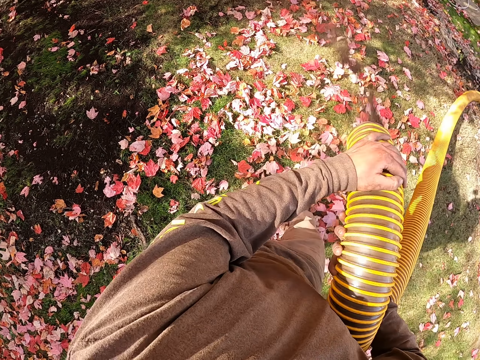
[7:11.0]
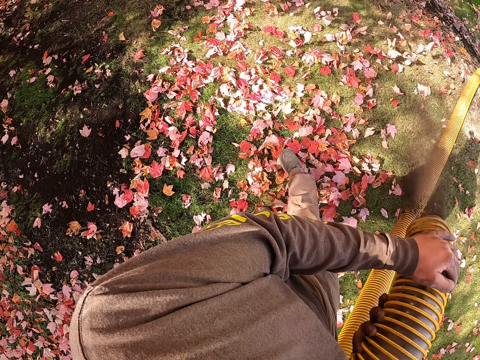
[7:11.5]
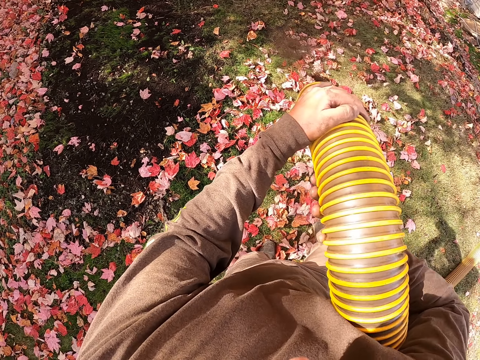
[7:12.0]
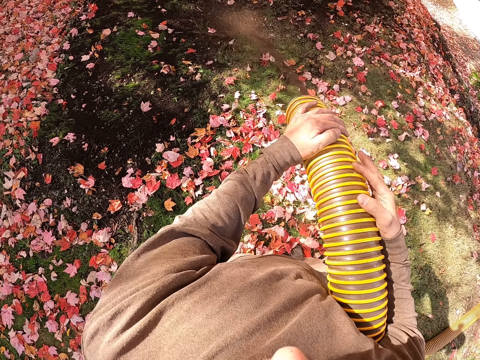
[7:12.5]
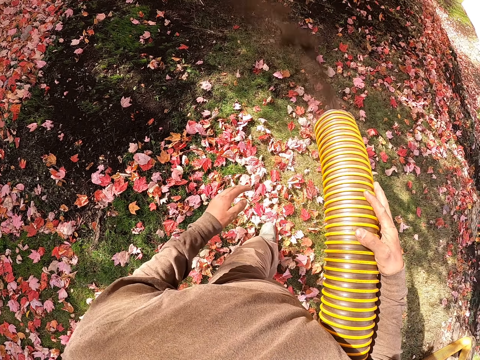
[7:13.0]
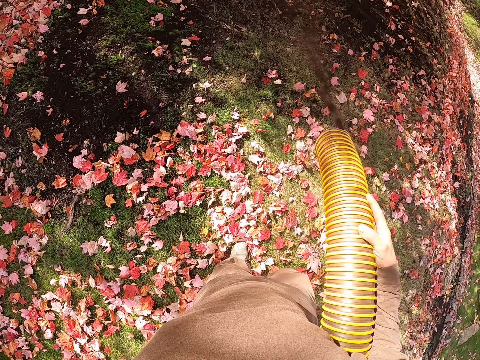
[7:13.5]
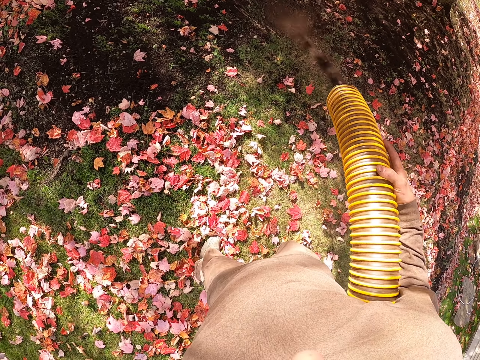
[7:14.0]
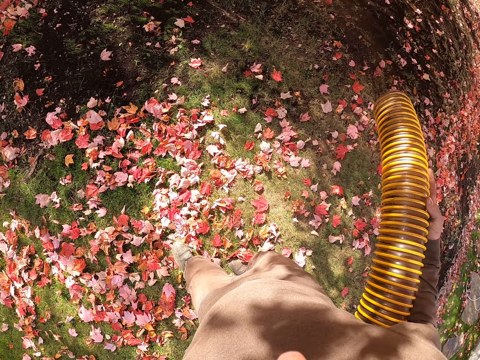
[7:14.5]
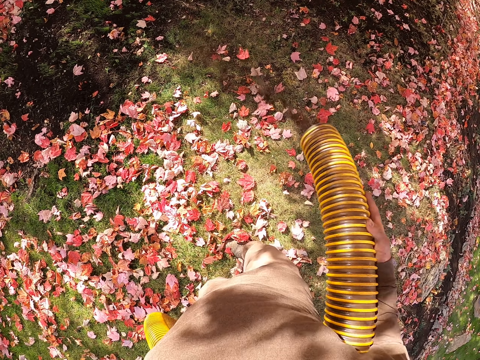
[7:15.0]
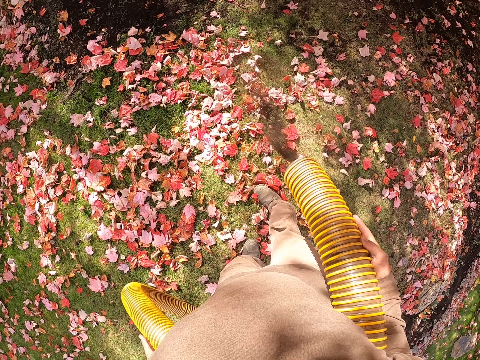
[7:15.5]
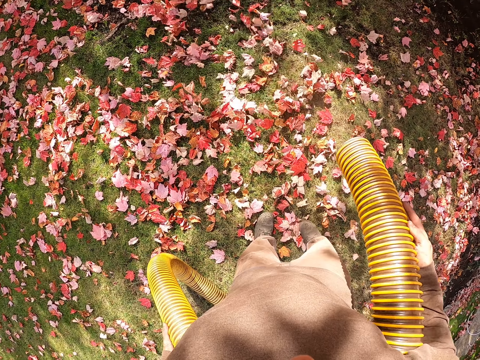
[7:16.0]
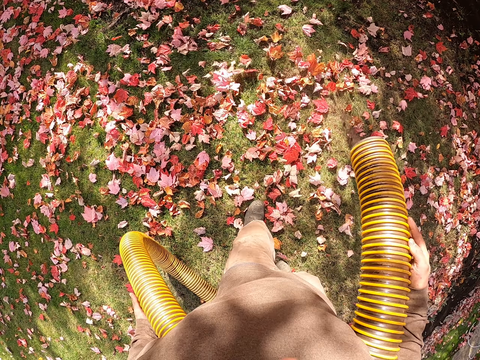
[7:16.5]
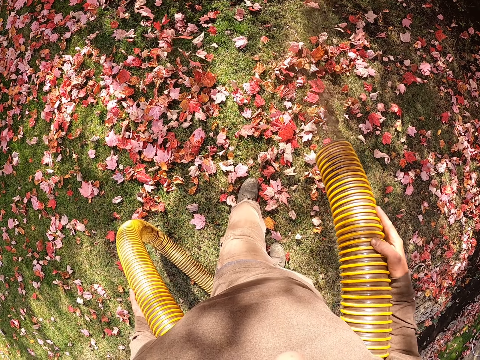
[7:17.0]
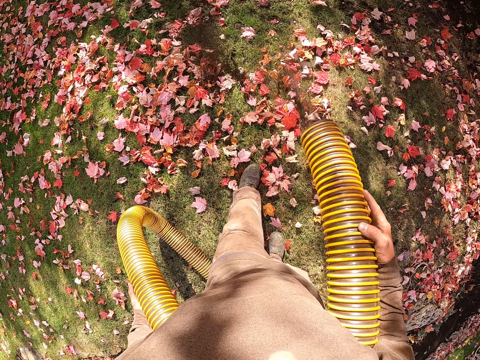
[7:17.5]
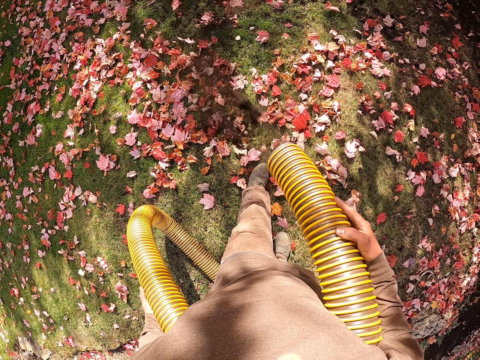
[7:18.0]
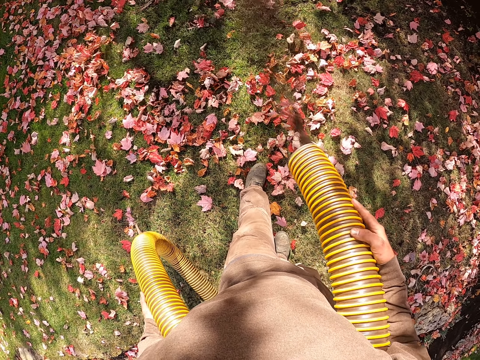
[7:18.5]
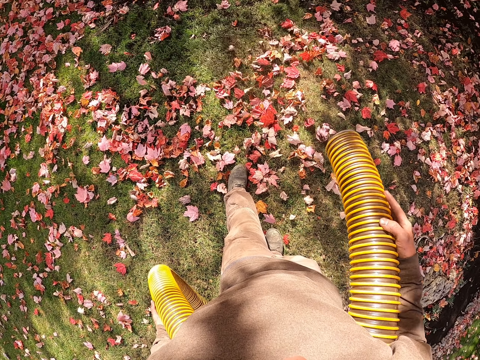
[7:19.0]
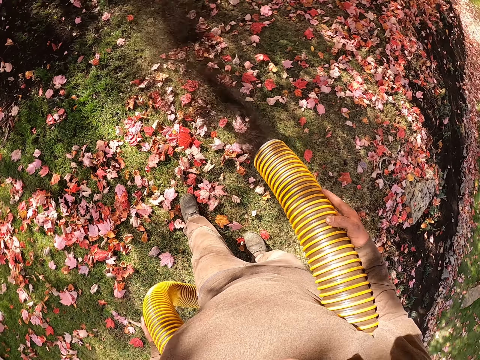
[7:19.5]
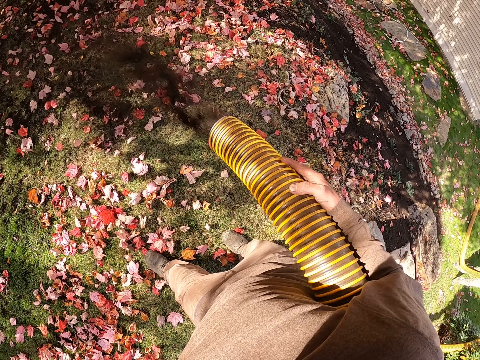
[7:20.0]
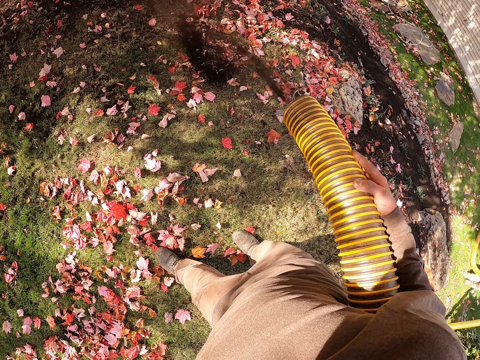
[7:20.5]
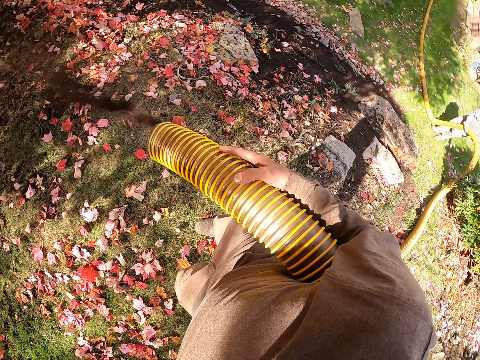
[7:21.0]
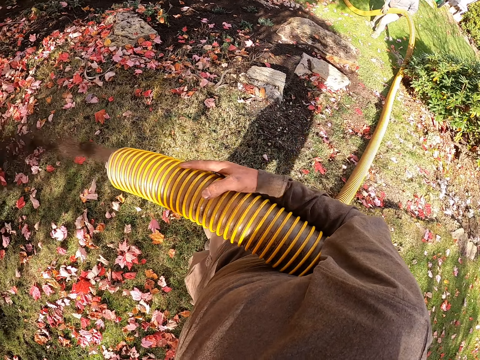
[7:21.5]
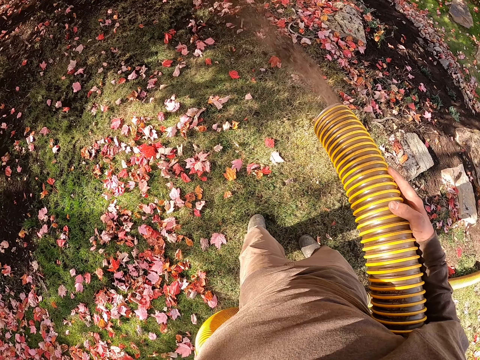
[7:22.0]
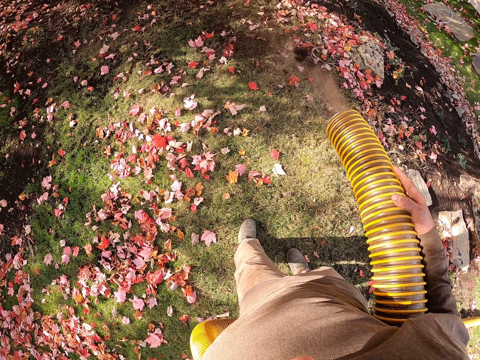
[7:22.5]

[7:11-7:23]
The camera wearer blows the flowers with a leaf blower machine.

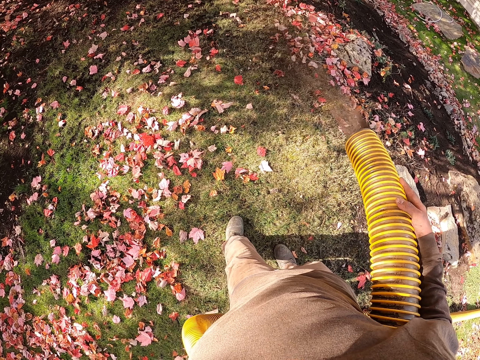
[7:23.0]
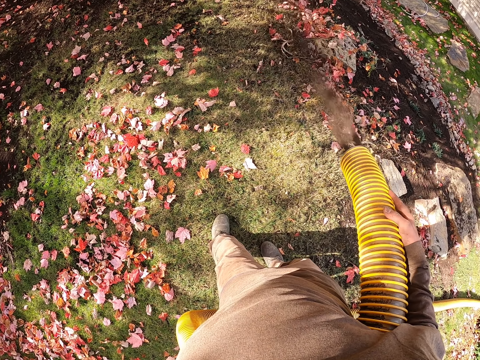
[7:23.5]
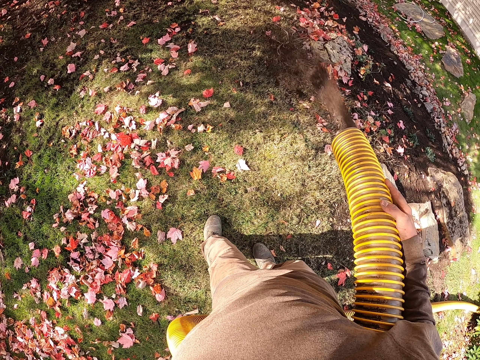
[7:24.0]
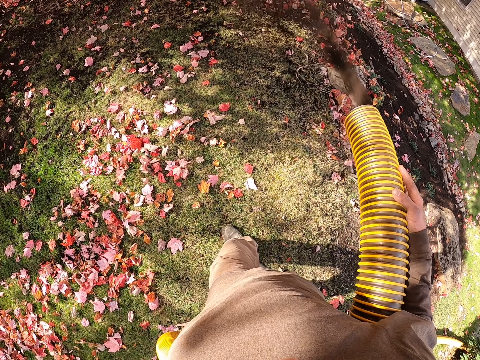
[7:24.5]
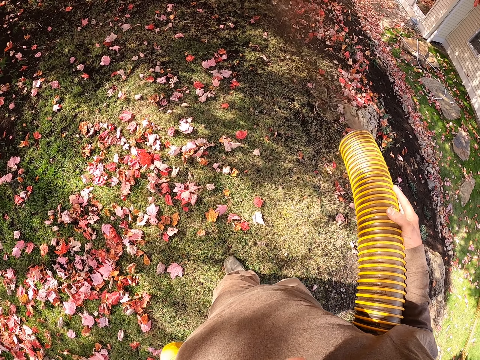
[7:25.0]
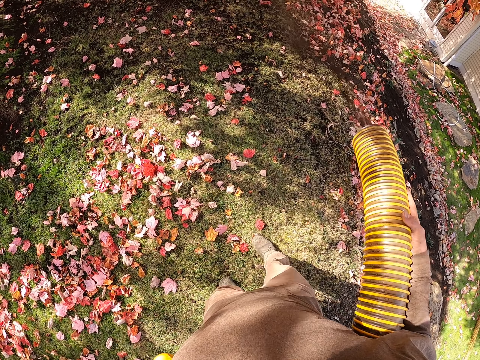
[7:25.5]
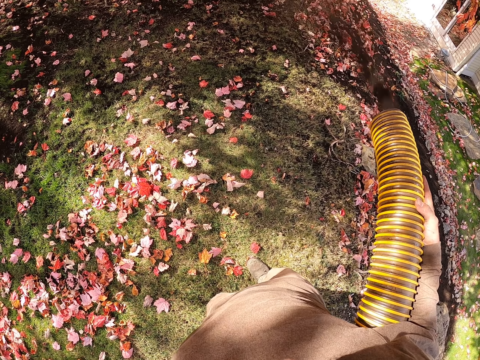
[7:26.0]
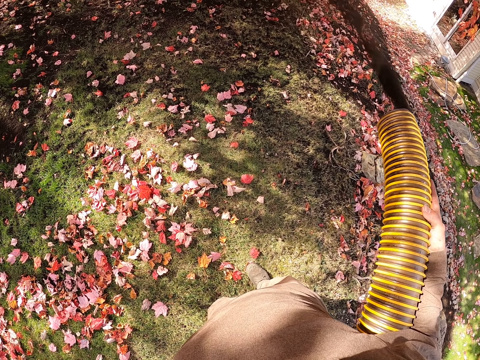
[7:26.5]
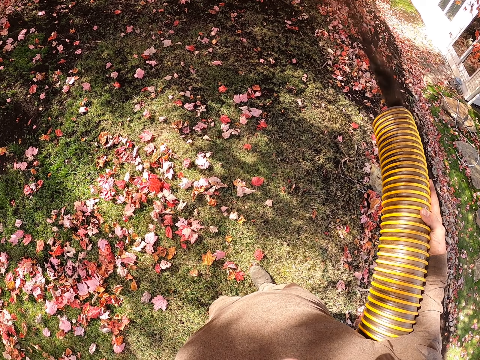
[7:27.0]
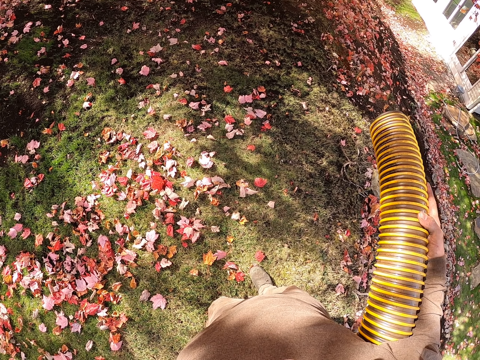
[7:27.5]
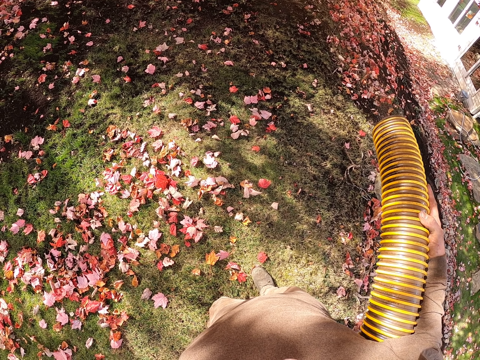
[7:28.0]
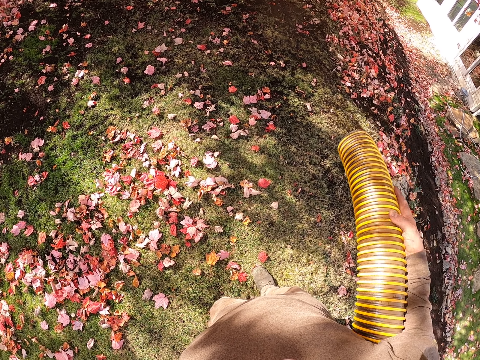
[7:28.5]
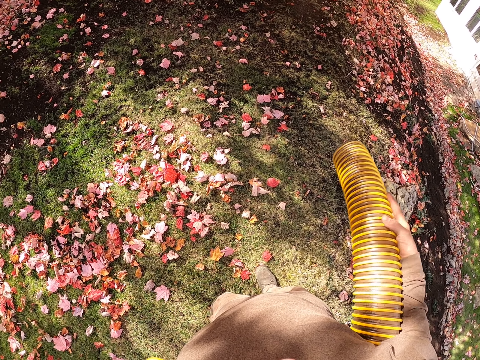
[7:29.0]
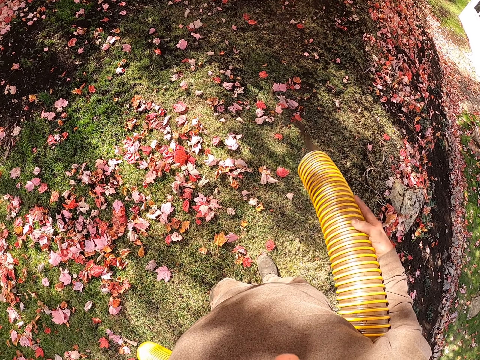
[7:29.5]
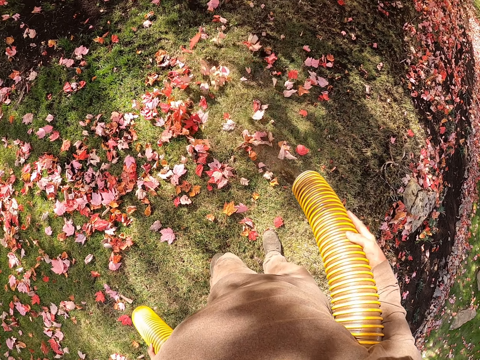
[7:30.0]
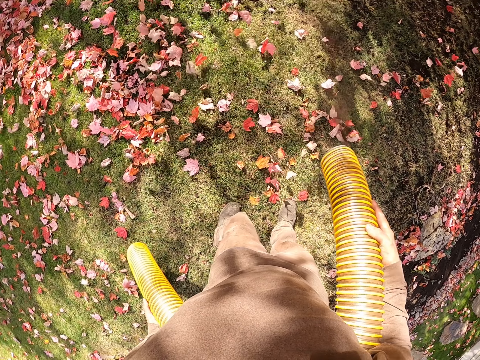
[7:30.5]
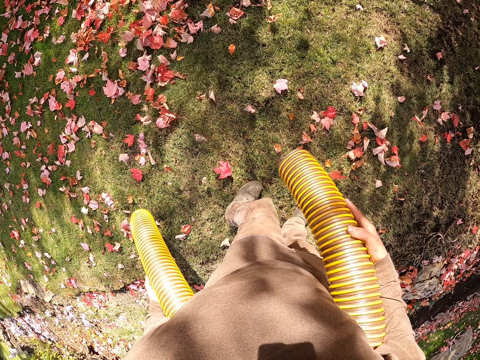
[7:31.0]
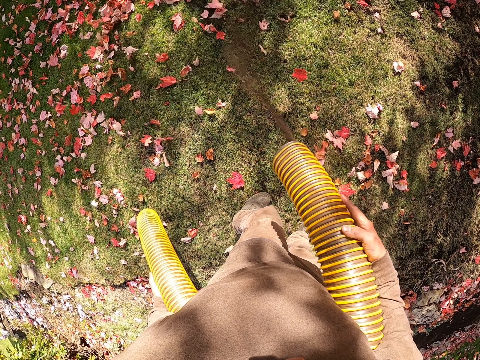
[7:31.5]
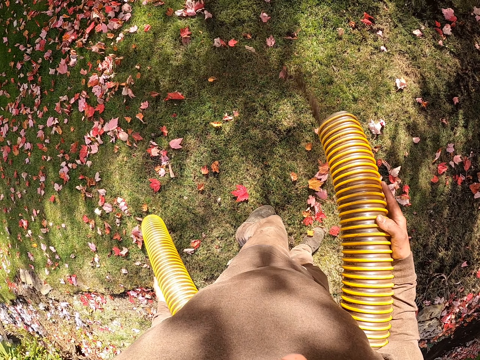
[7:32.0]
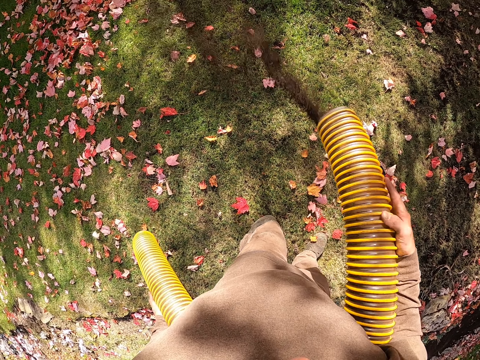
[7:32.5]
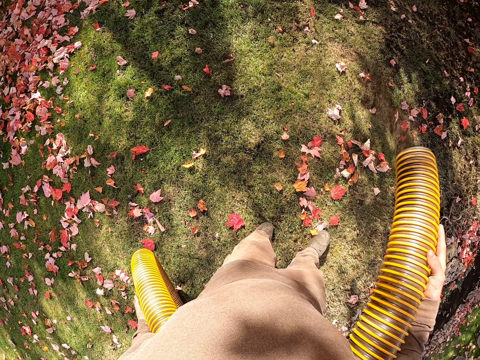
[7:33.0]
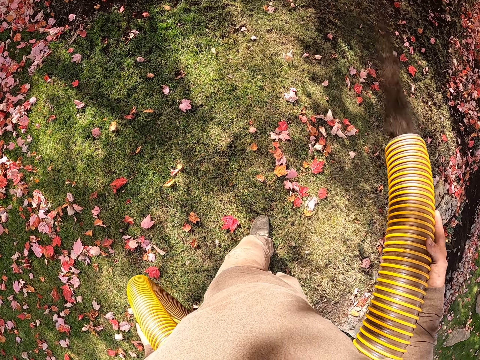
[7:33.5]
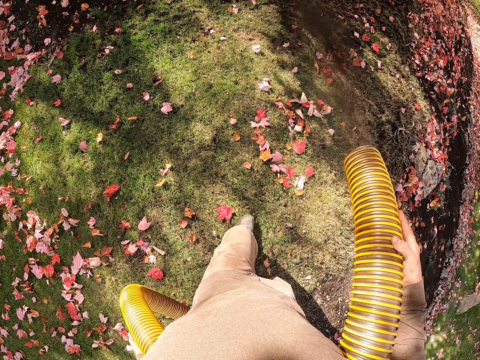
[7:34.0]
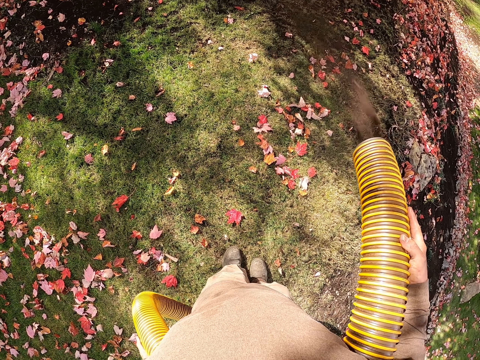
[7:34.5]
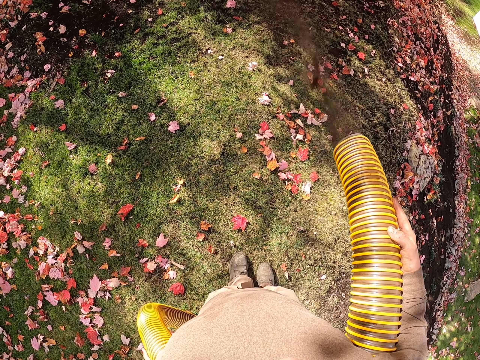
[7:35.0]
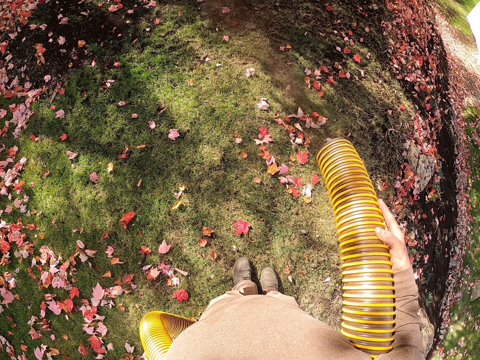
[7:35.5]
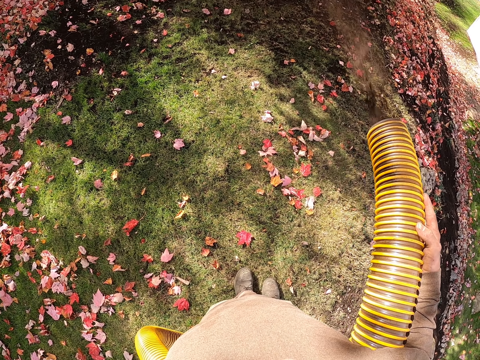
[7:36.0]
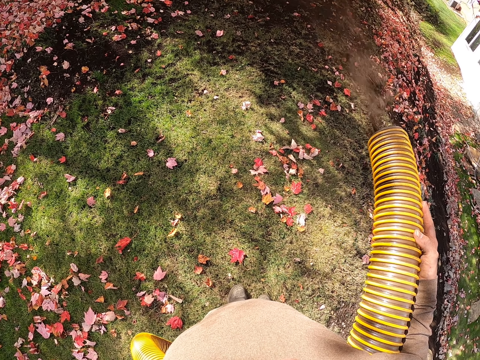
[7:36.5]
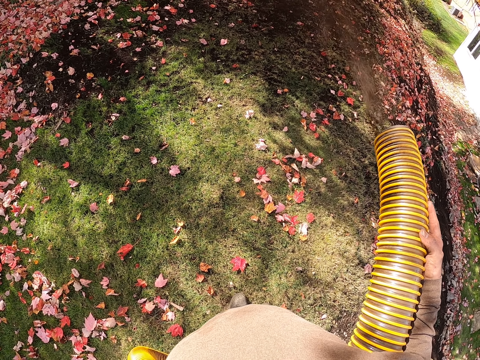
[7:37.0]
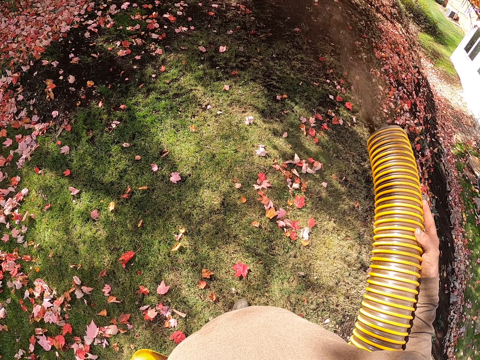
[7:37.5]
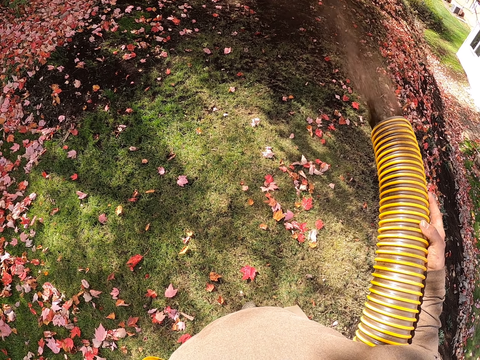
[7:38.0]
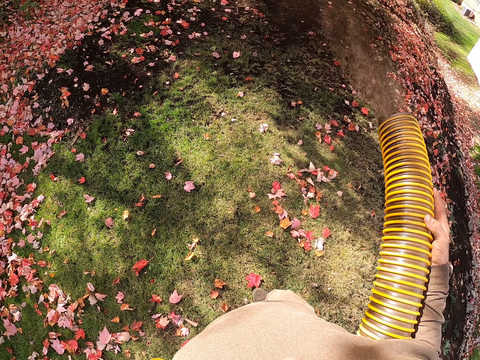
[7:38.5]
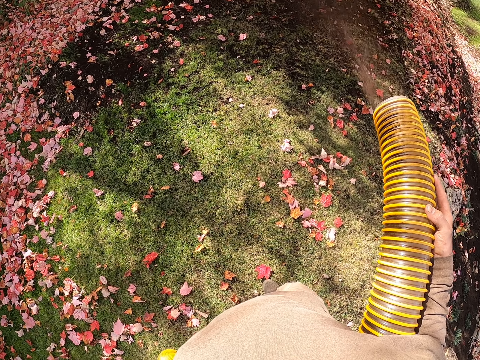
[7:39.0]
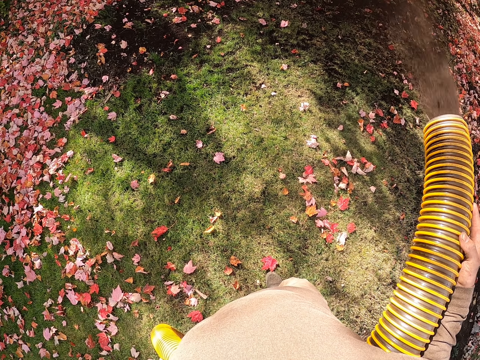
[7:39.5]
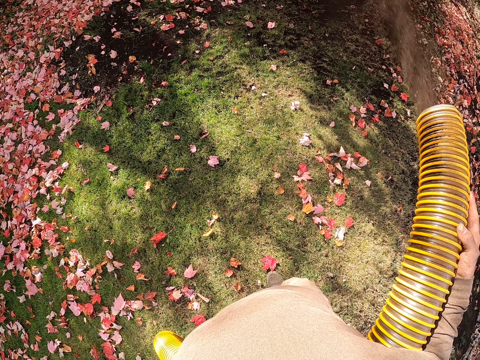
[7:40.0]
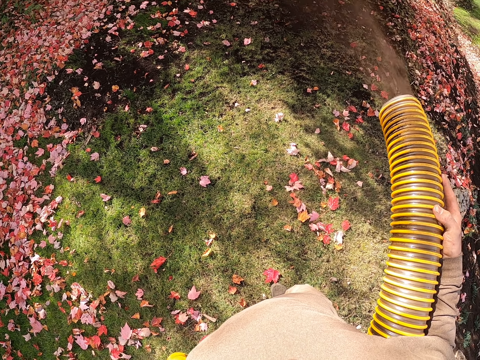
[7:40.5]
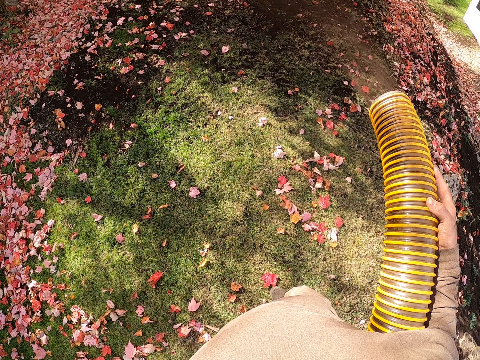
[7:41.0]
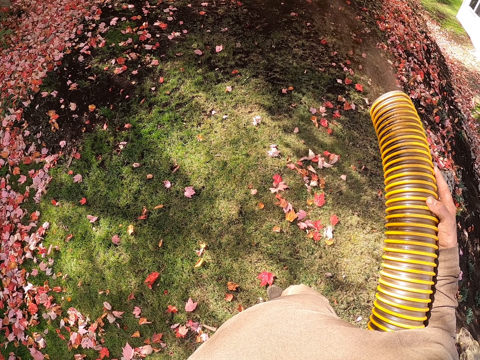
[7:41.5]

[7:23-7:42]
The camera wearer steps forward. They blow the flowers with a leaf blower machine.
